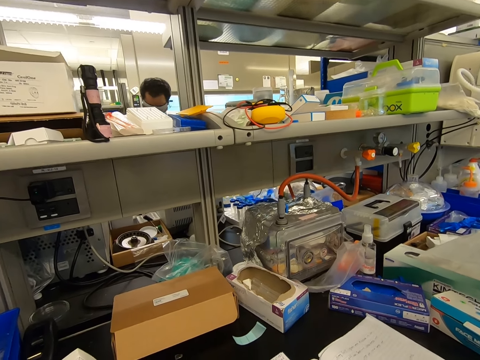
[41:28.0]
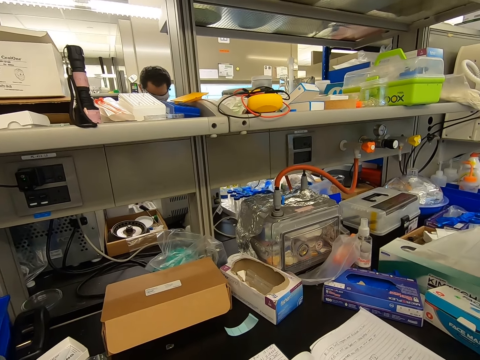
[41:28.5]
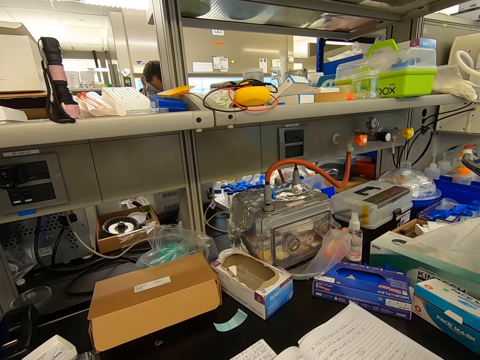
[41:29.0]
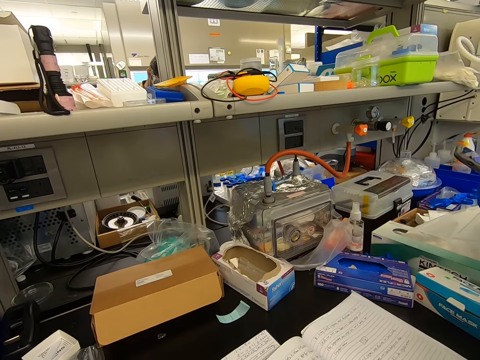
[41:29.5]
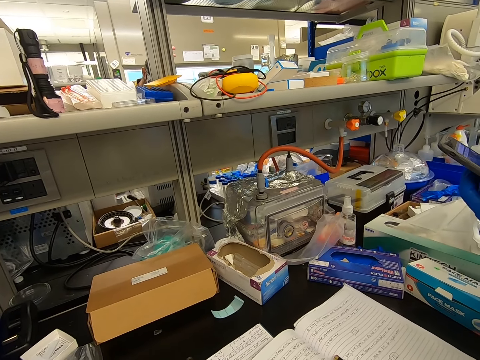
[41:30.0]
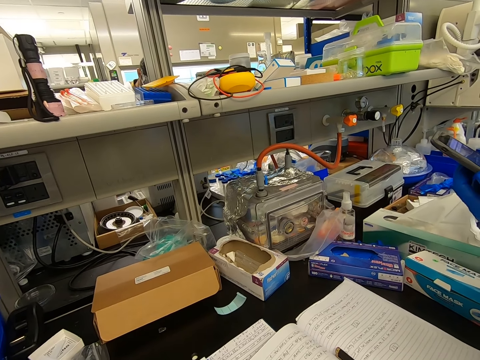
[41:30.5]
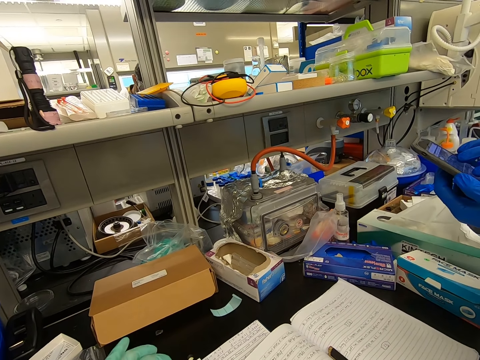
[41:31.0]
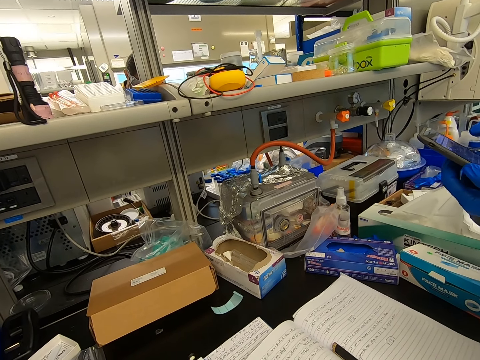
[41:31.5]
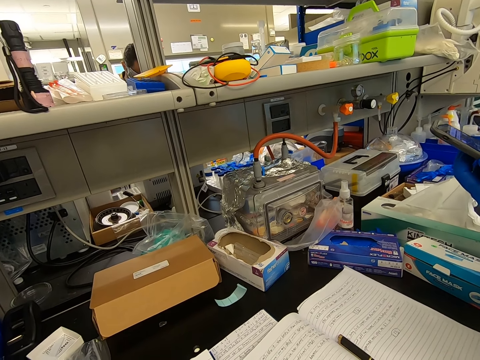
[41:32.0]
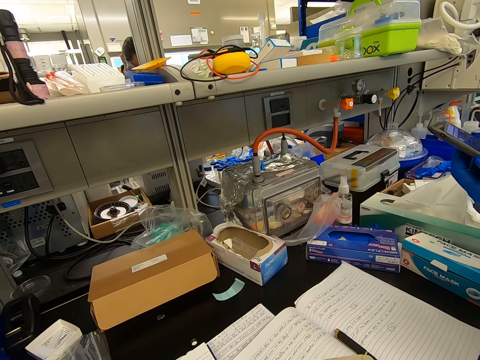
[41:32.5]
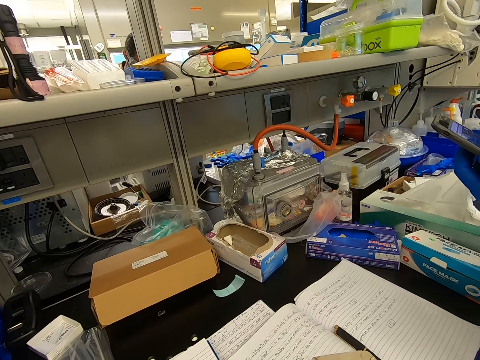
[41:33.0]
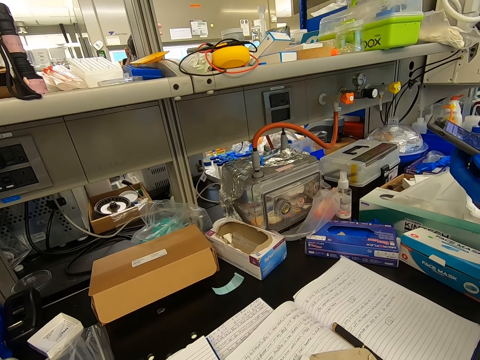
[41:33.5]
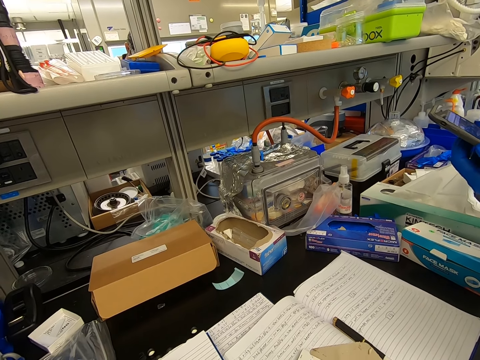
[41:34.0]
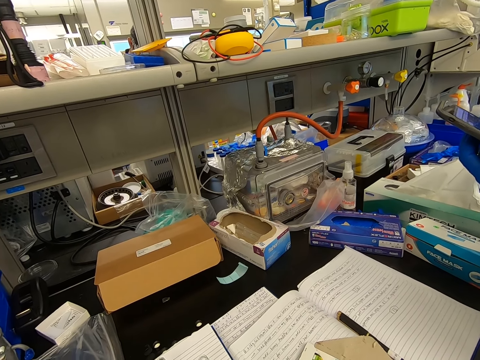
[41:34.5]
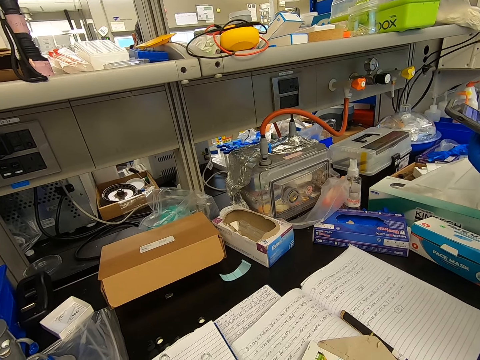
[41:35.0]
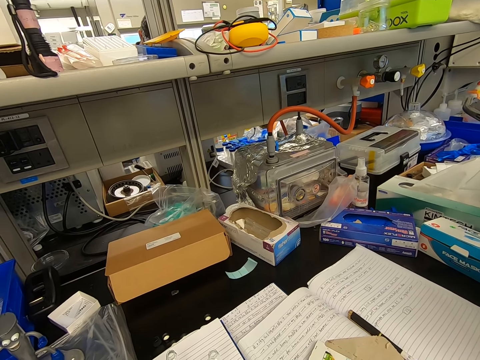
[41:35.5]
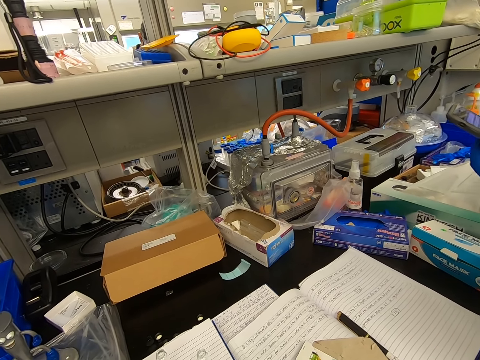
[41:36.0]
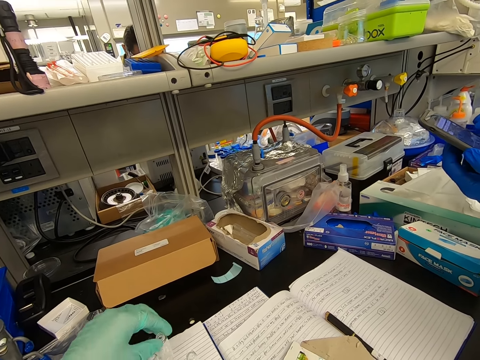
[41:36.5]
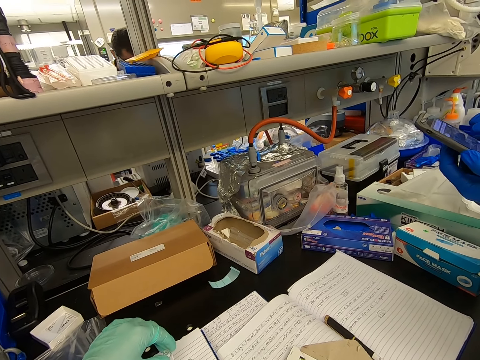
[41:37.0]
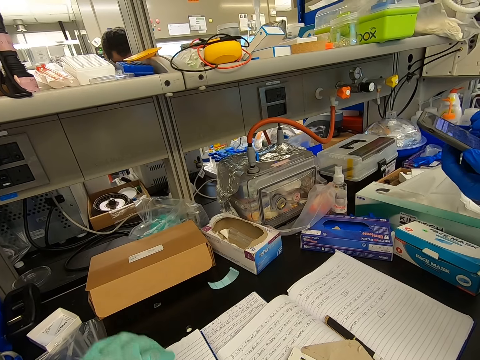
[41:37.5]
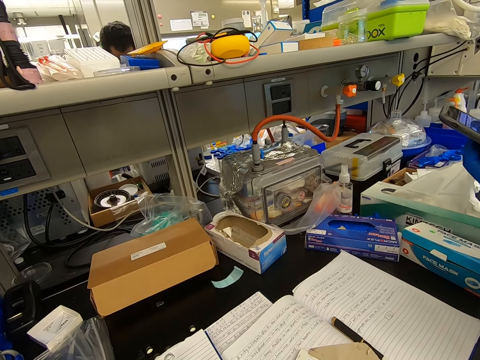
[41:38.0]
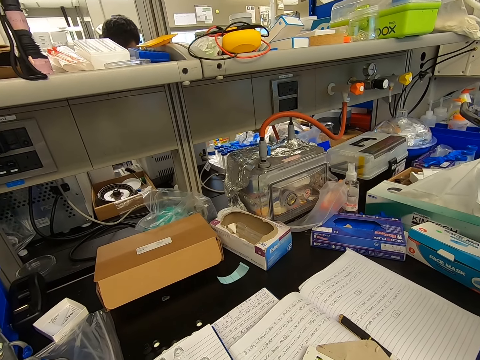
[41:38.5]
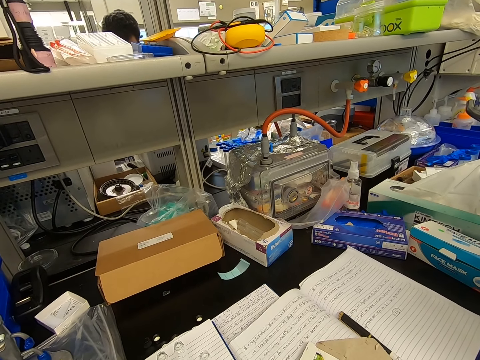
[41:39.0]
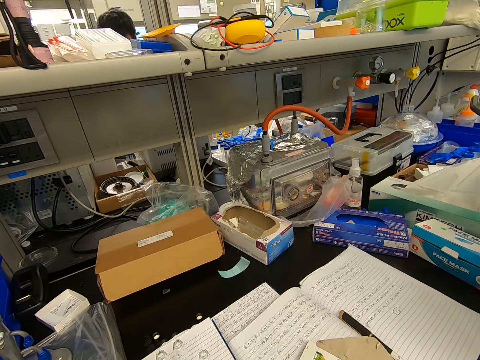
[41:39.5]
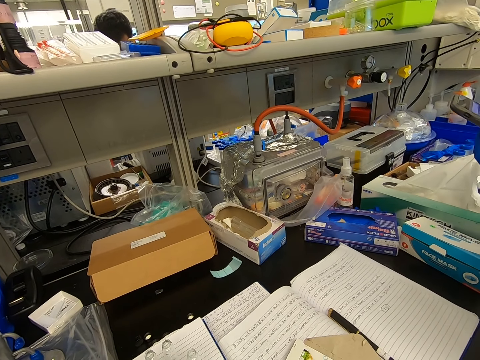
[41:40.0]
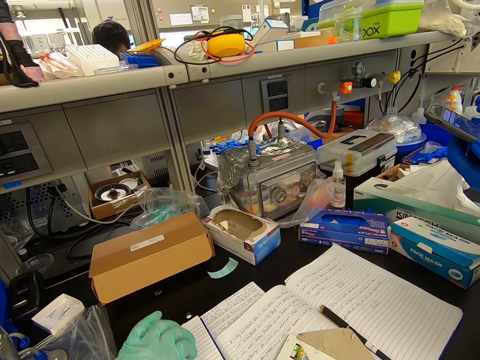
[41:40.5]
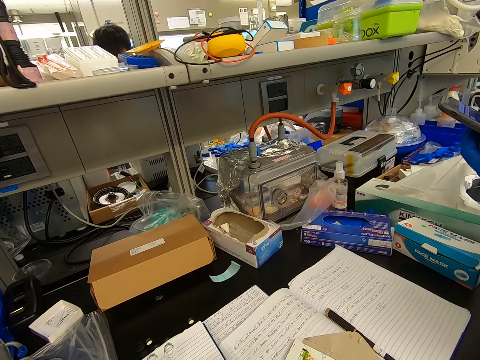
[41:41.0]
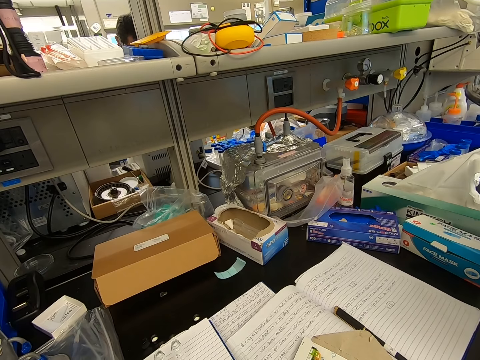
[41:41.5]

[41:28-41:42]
The camera wearer puts the test tube on a surface.

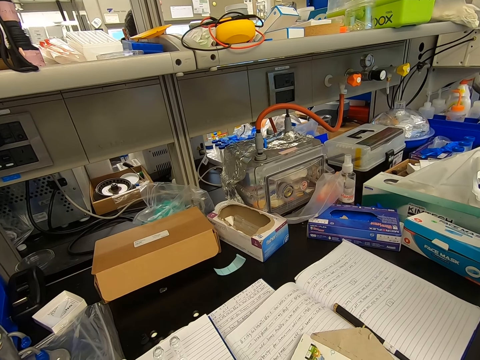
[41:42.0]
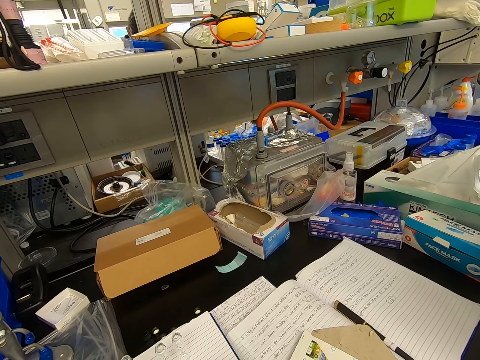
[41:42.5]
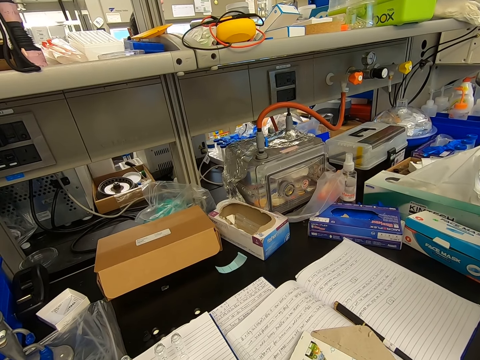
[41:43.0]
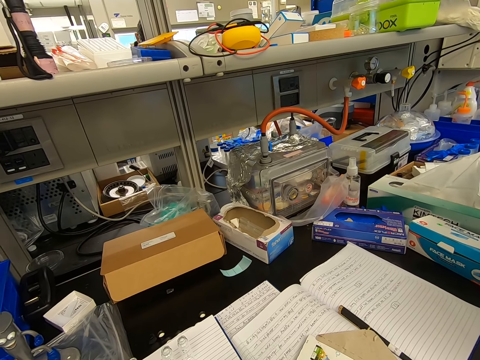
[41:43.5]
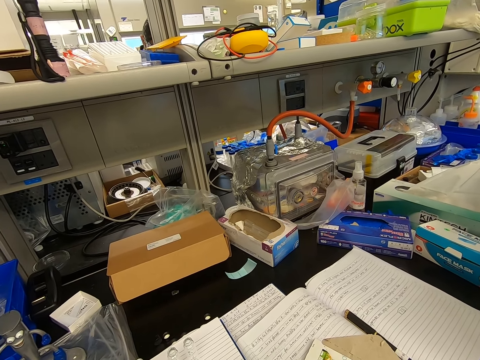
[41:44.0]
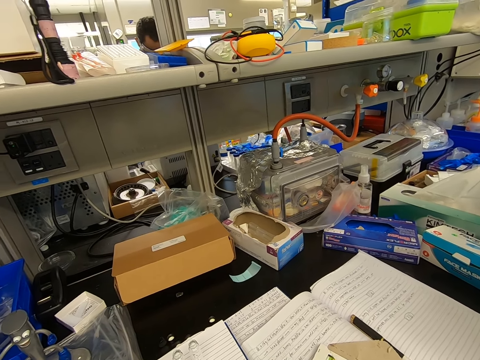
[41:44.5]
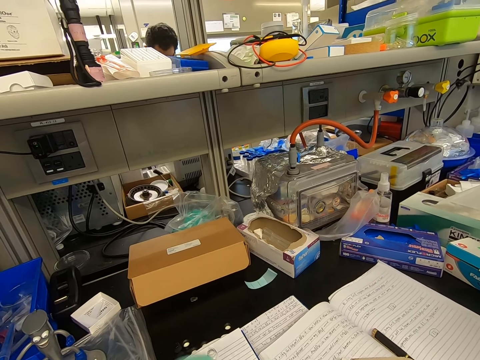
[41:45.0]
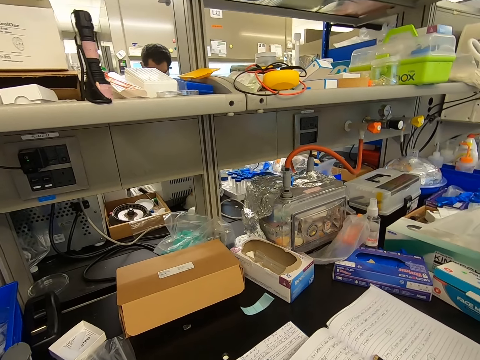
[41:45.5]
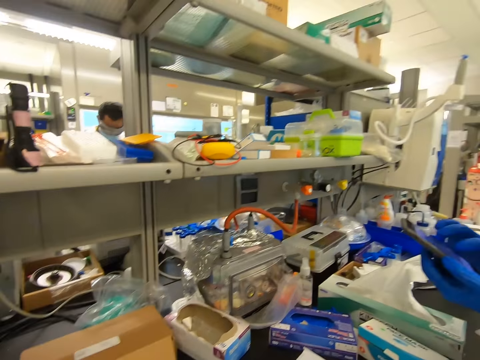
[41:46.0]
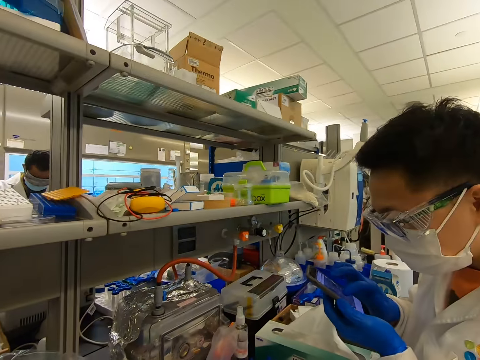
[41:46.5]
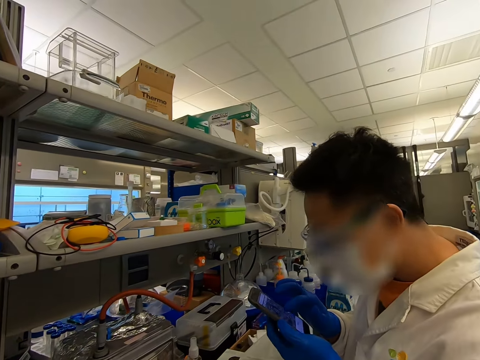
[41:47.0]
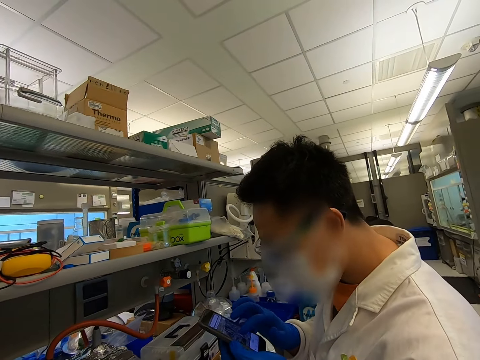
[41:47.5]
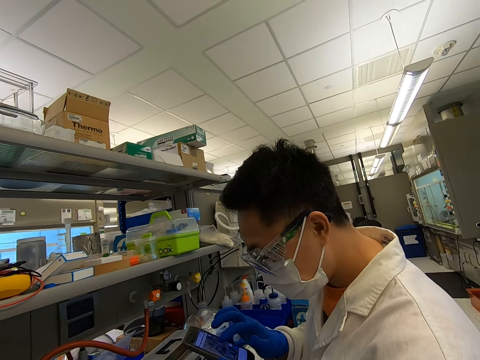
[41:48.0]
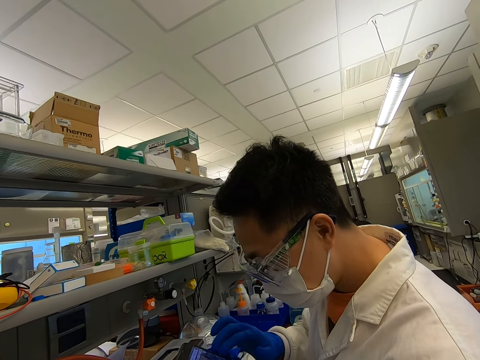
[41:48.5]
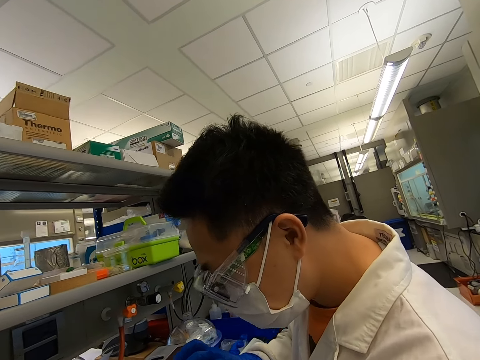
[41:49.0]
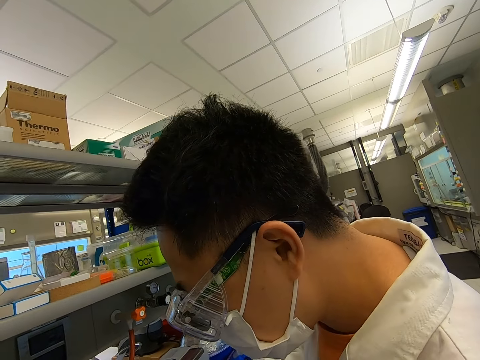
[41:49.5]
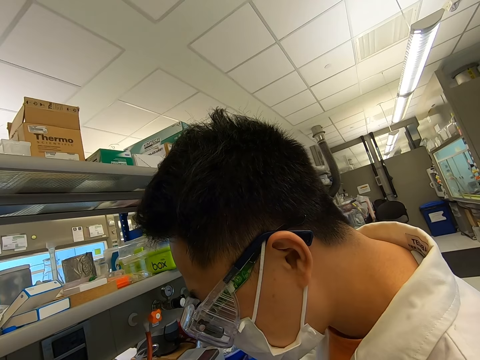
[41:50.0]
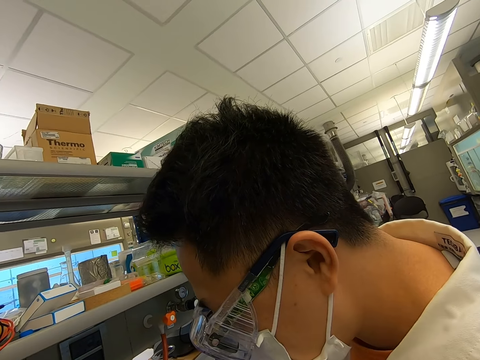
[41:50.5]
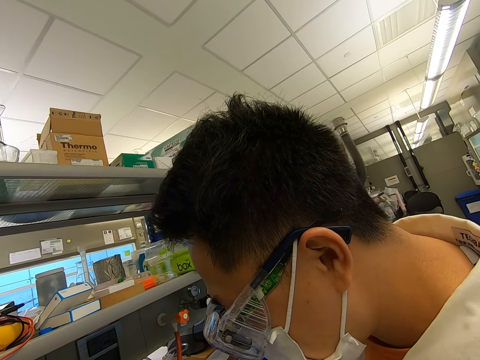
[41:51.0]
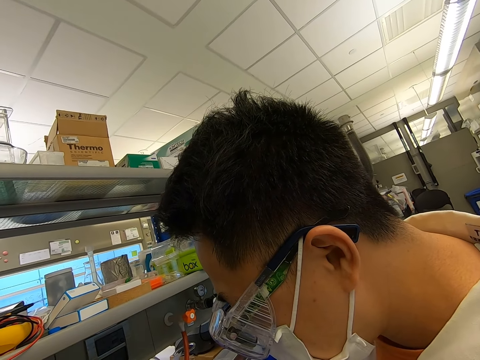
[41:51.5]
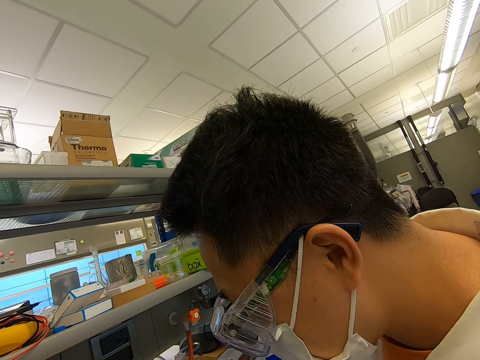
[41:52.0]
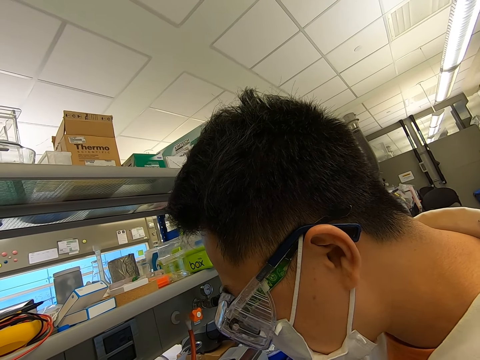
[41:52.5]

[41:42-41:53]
A man dials a phone.

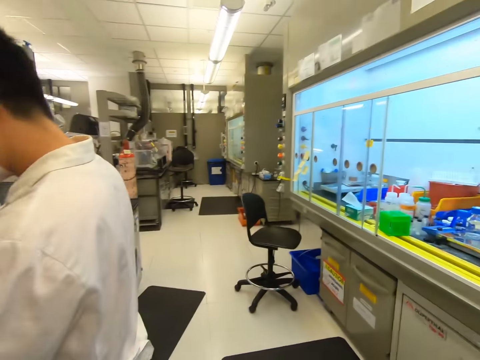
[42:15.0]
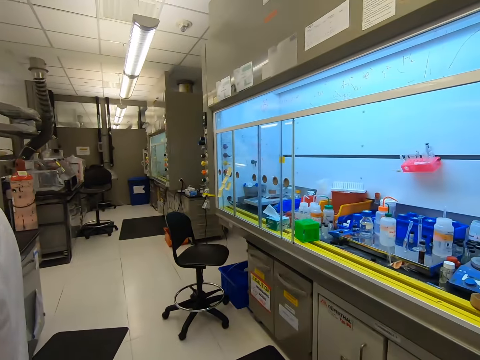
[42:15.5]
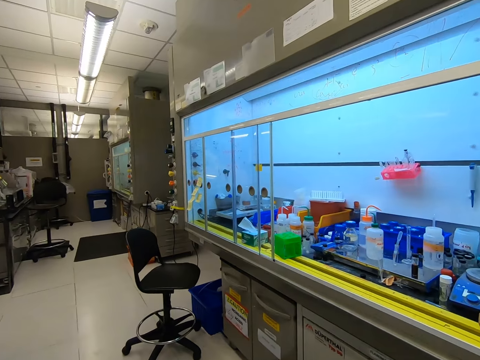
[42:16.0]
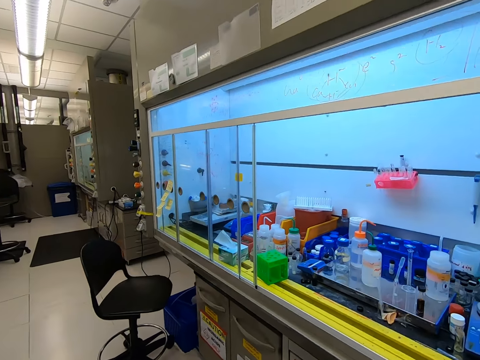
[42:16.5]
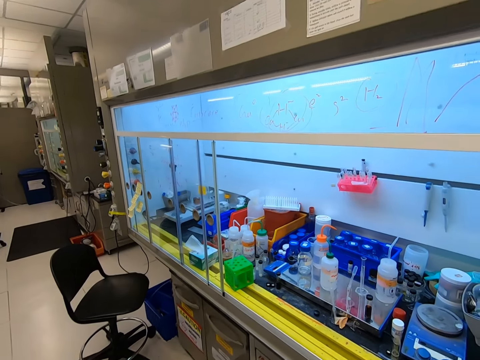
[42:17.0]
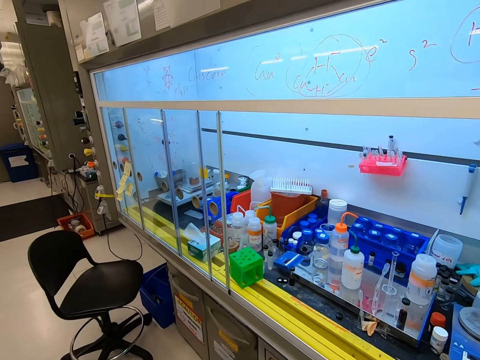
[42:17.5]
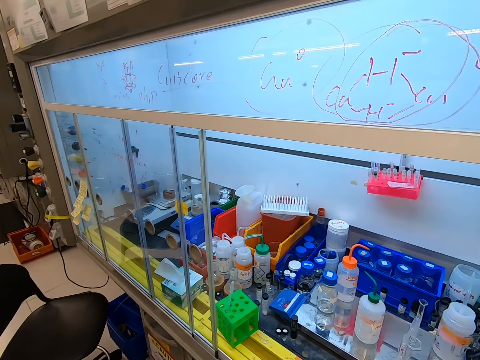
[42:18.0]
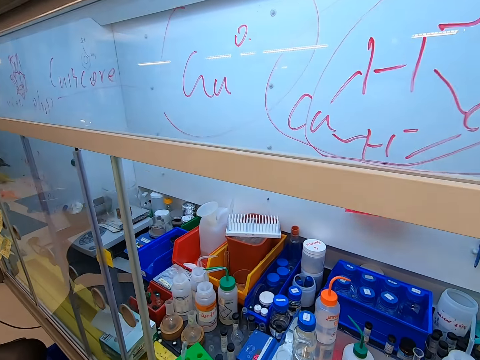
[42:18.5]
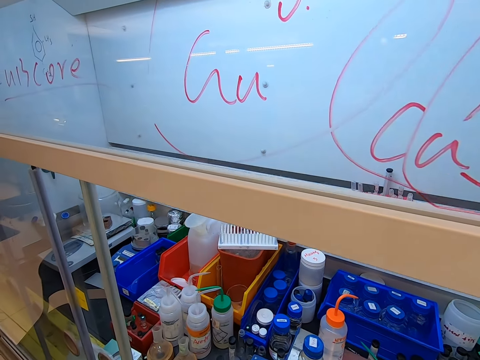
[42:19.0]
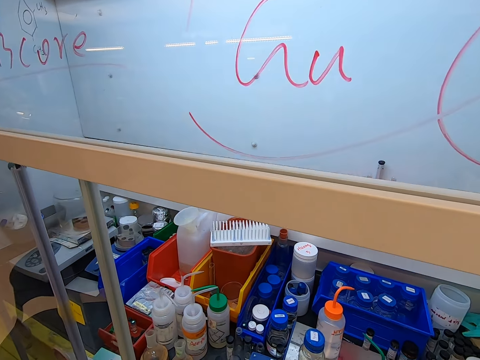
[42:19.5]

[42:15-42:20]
The camera wearer walks in the room.
